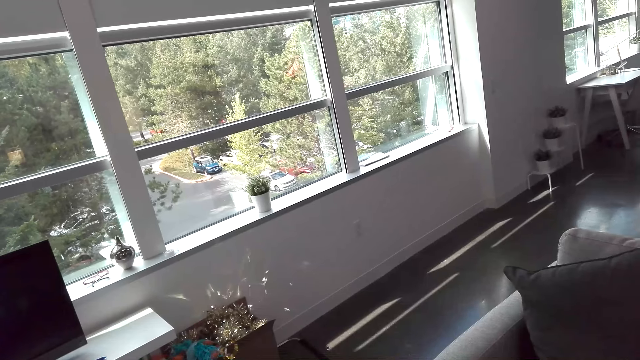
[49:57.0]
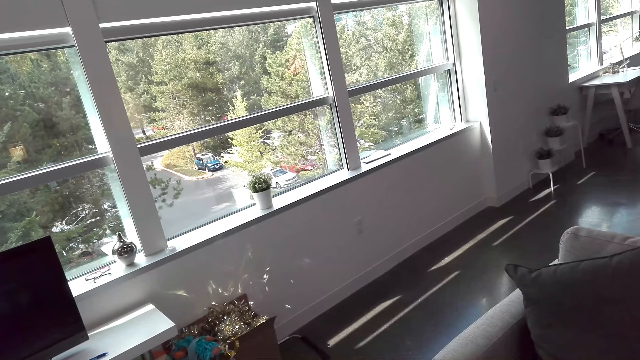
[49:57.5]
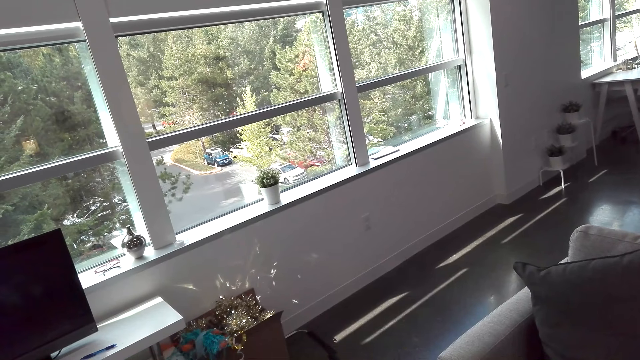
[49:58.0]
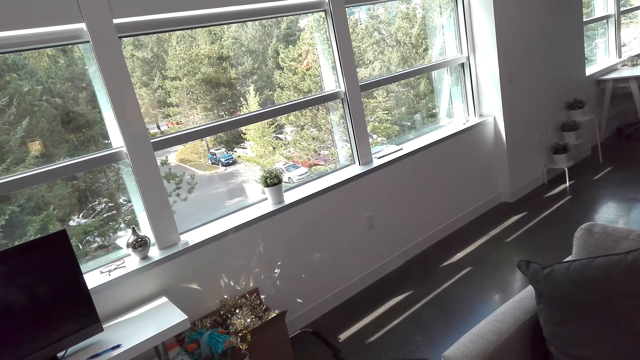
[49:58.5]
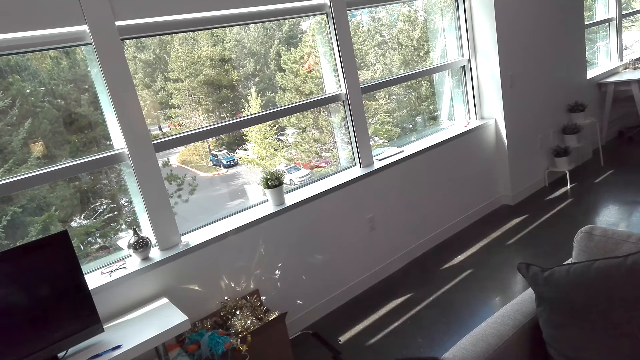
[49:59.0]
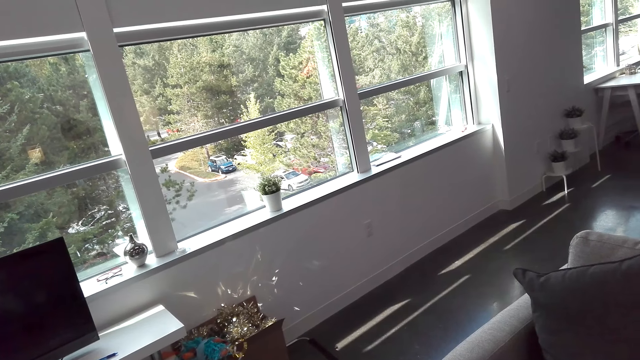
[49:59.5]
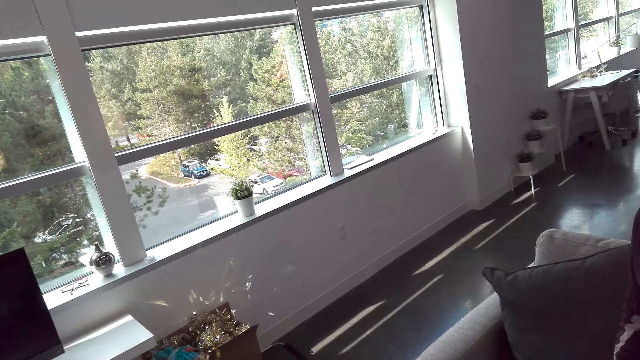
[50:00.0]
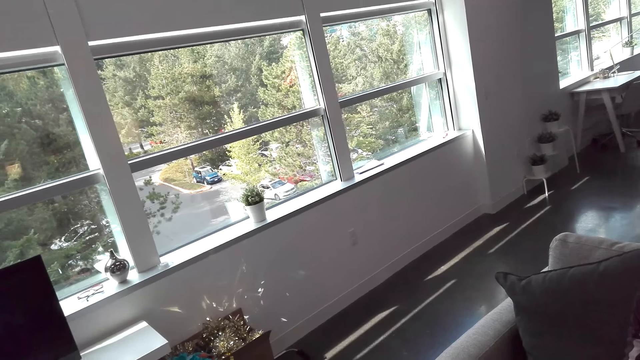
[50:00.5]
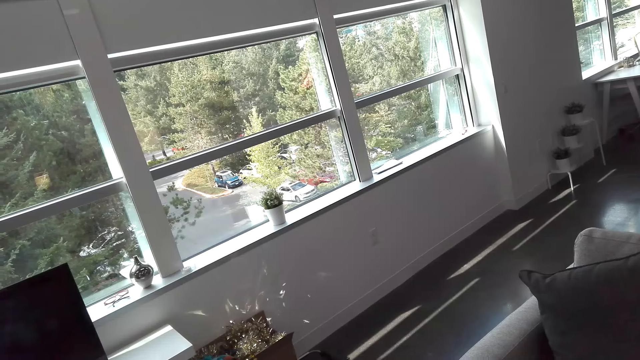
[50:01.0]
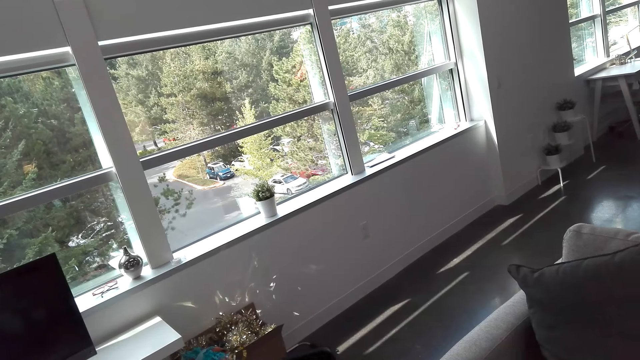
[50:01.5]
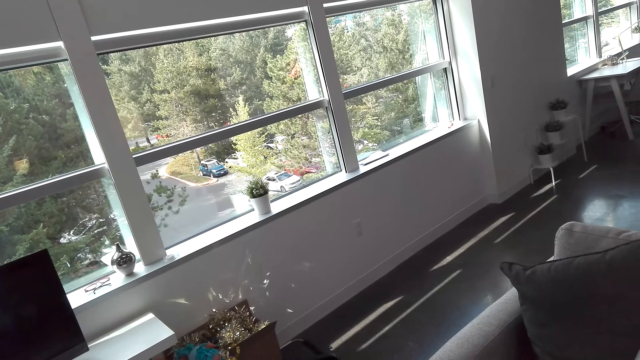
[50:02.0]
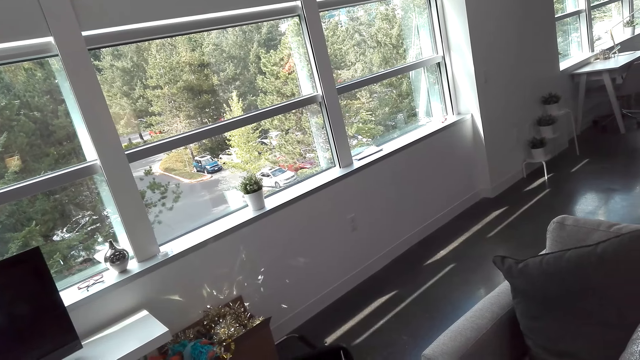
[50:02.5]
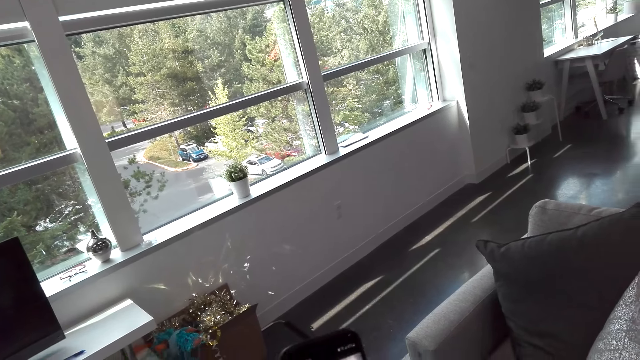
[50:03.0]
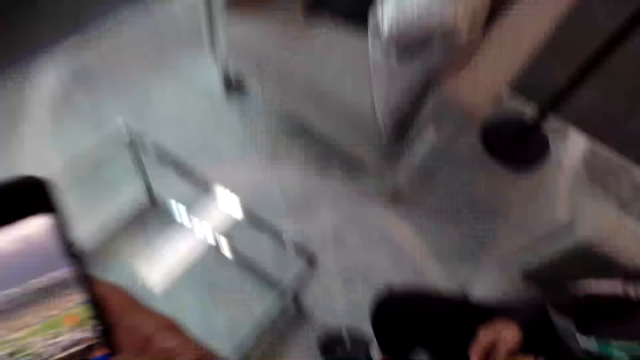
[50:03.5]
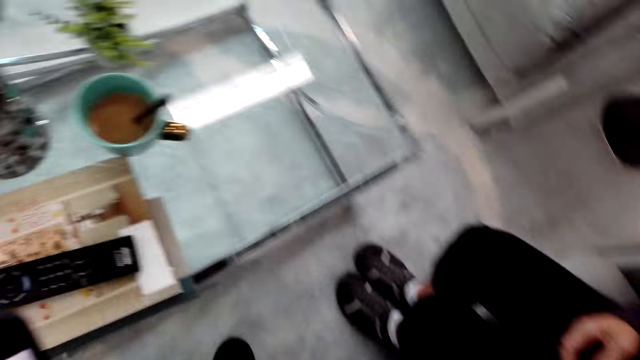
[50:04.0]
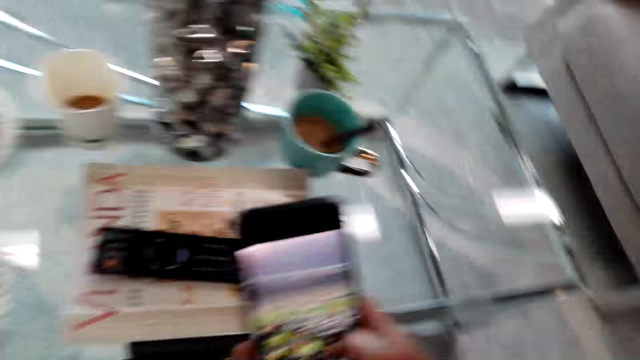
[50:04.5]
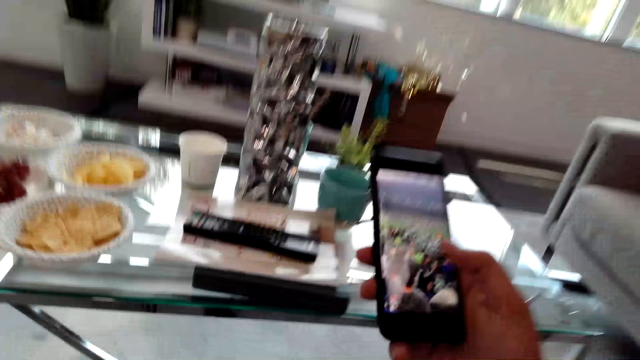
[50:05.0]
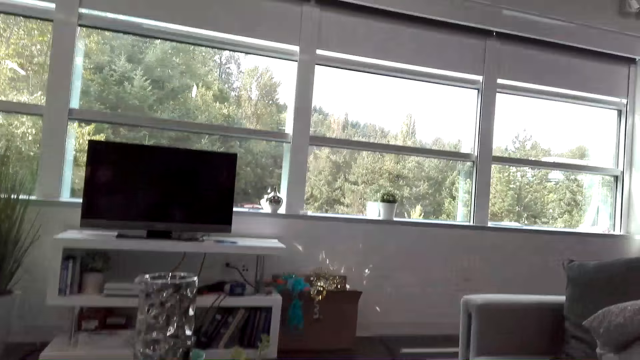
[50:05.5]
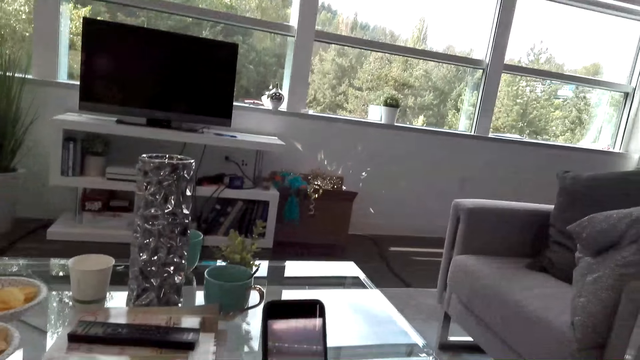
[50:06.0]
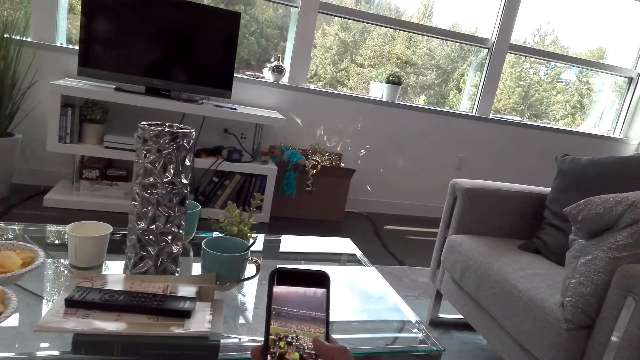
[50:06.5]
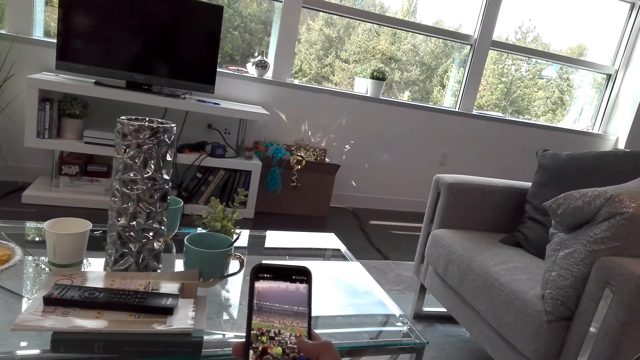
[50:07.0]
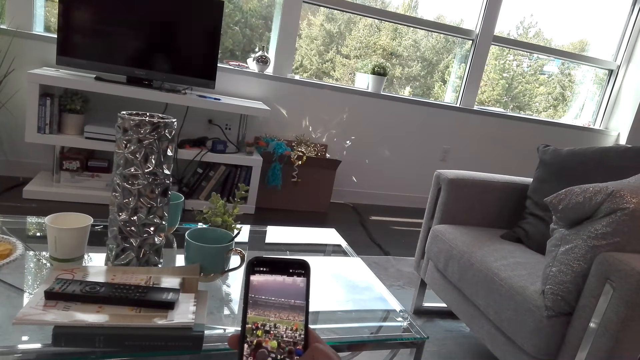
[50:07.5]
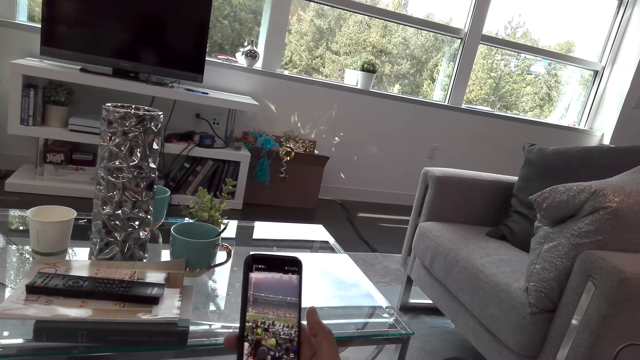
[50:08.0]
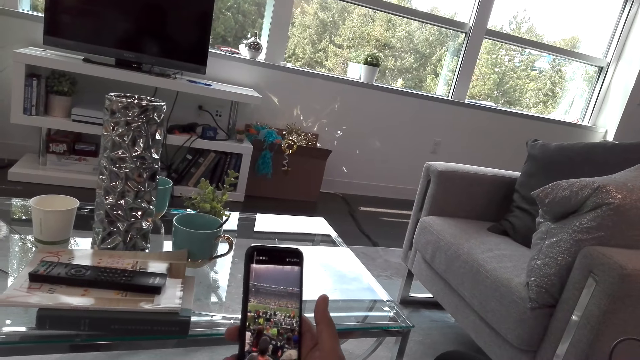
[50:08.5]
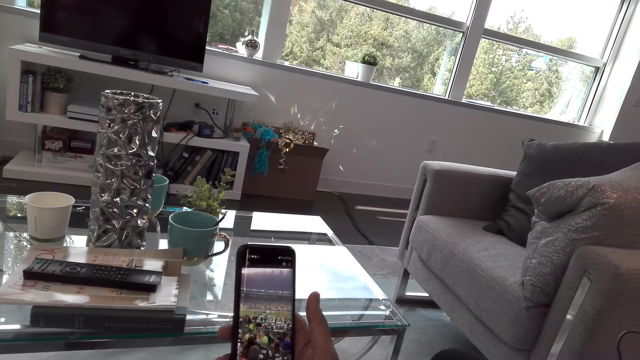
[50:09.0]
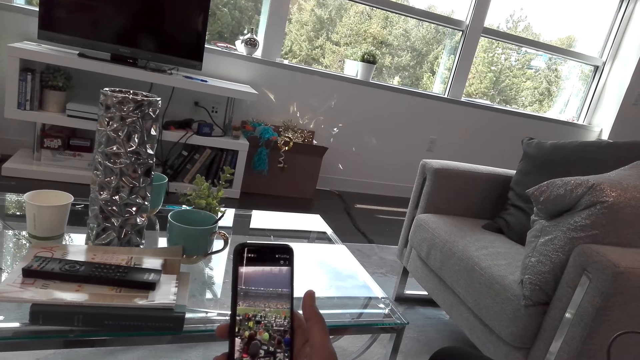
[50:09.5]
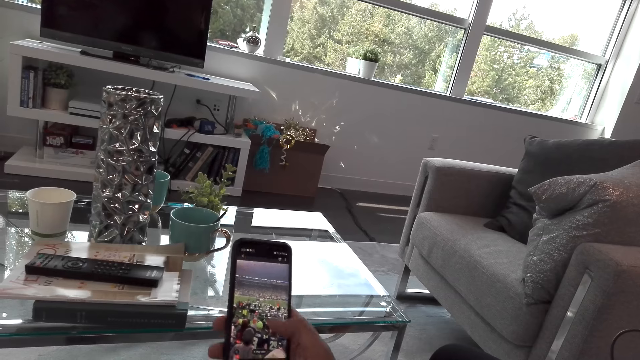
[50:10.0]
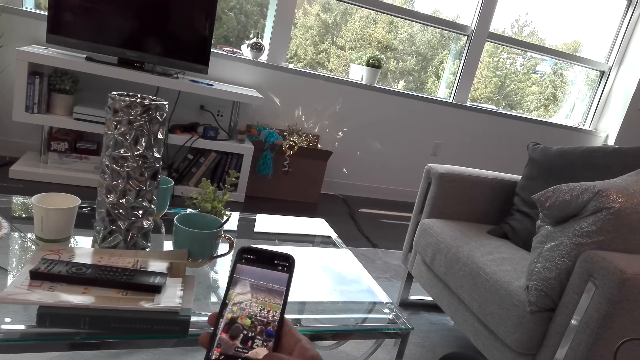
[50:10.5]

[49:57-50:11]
The lady speaks to the camera wearer. The camera wearer speaks to the lady. The lady speaks to the camera wearer. The camera wearer speaks to the lady. The lady sits on the couch. The camera wearer sits beside the lady. They hold a phone in hand. The lady speaks to the camera wearer. The camera wearer speaks to the lady. They scroll the phone. They touch the phone in hand.

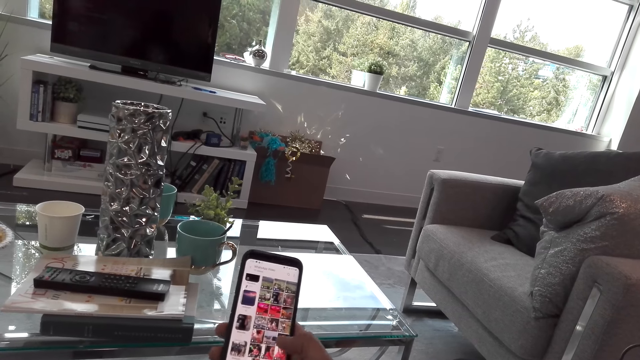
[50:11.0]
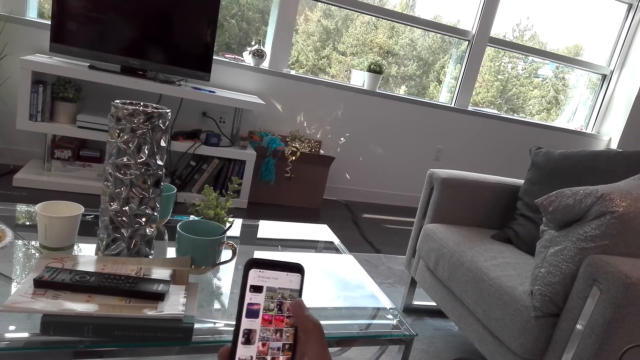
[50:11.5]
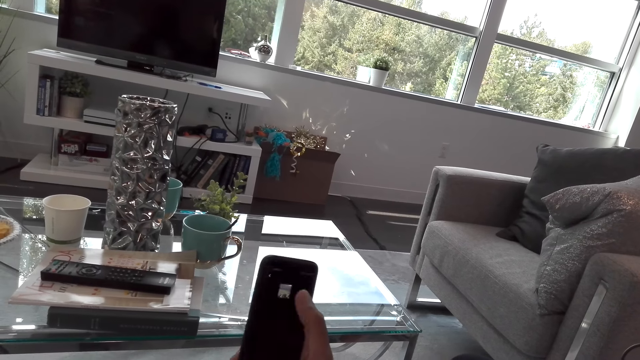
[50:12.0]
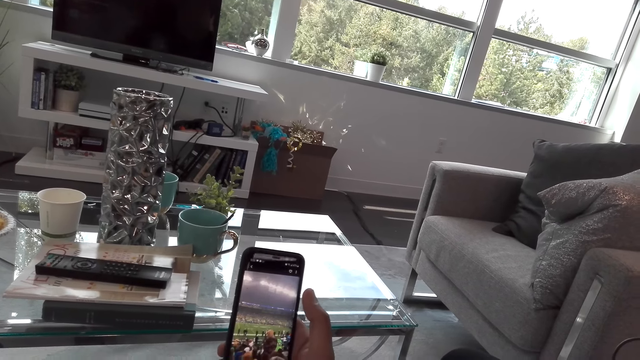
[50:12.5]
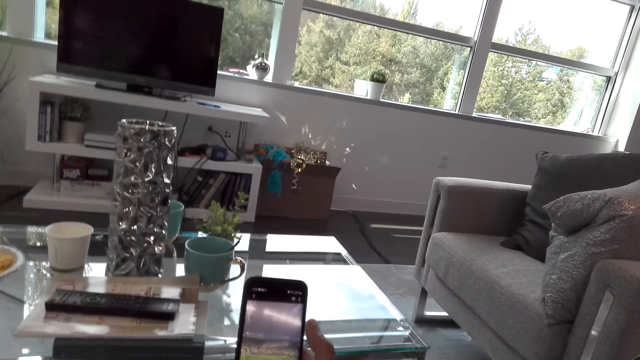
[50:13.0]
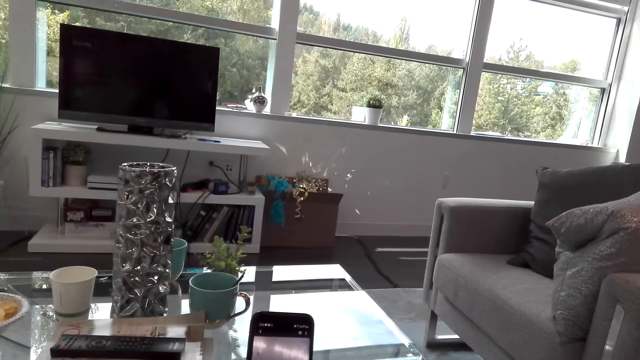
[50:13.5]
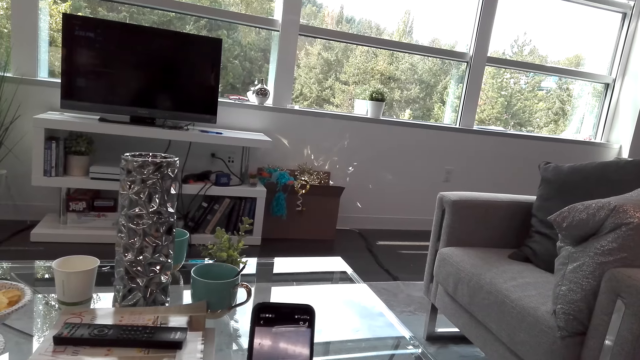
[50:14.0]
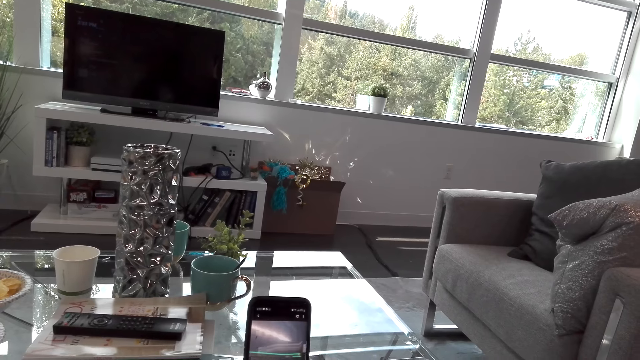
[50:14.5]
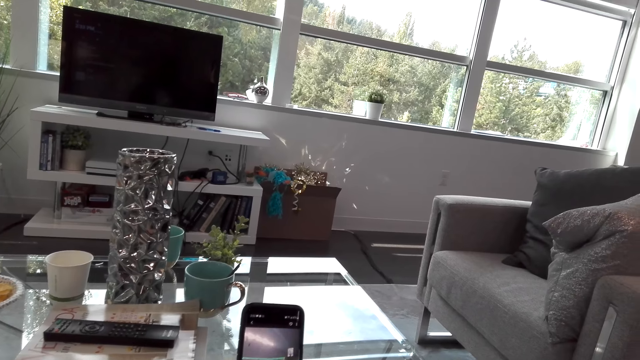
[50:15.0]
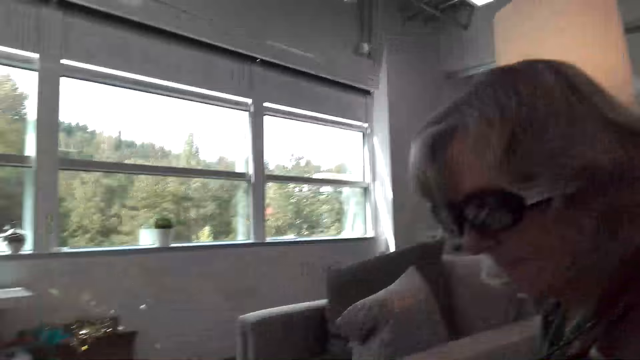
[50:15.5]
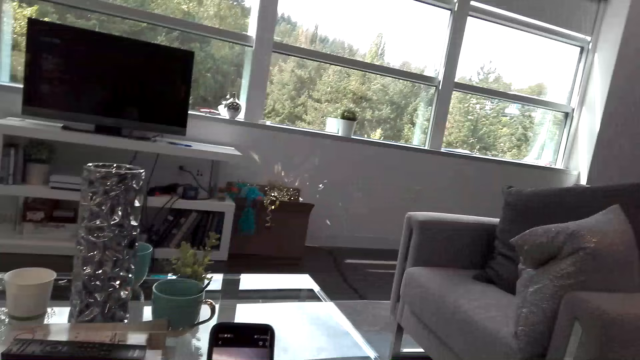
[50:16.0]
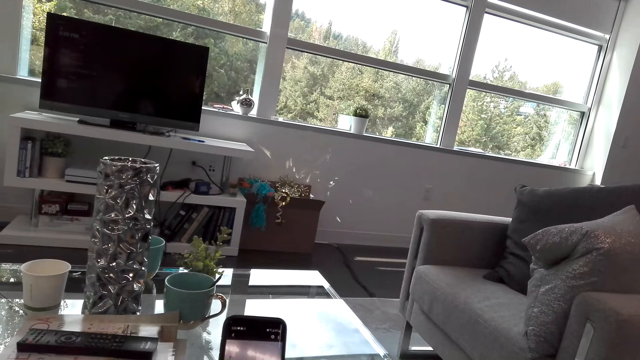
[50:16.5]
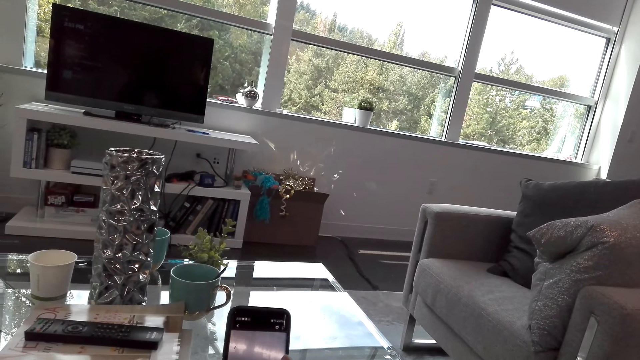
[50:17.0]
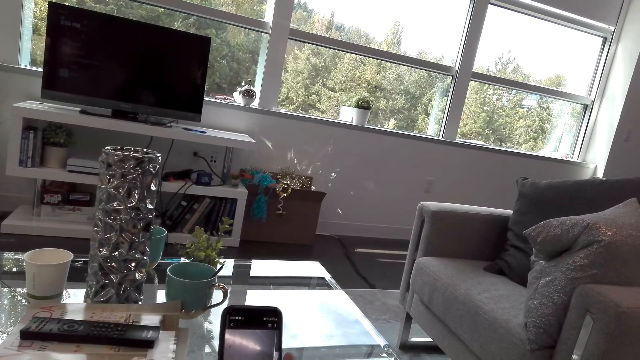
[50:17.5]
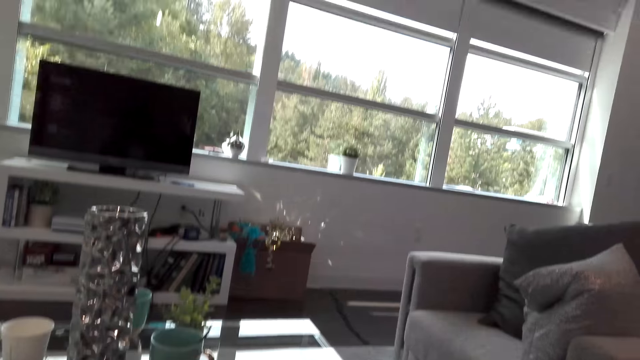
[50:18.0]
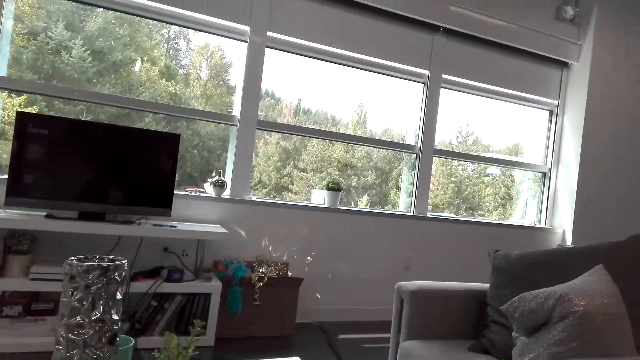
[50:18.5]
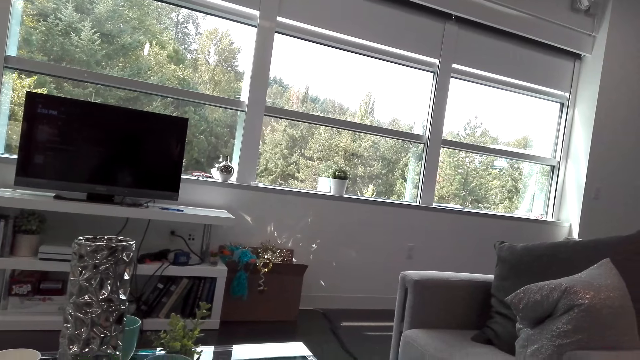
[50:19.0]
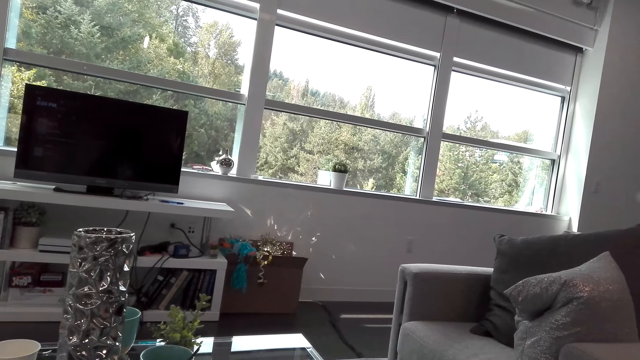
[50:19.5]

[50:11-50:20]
The lady dialogues with the camera wearer. The camera wearer flips through the phone screen. They touch the phone screen. They speak to the lady. The lady looks at the phone. The camera wearer scrolls the phone.
